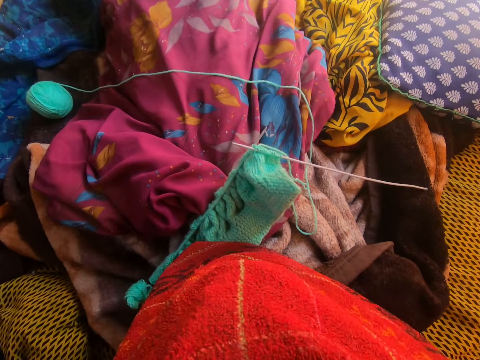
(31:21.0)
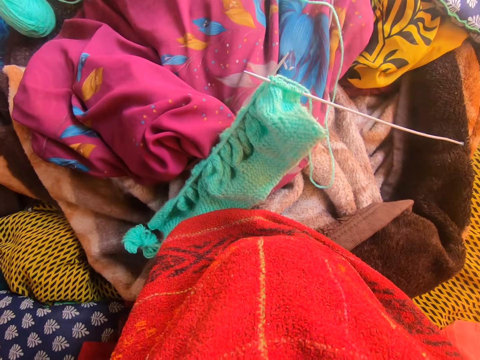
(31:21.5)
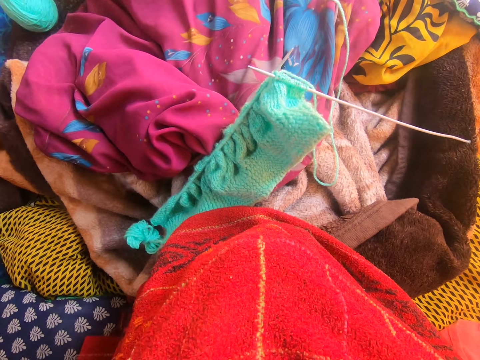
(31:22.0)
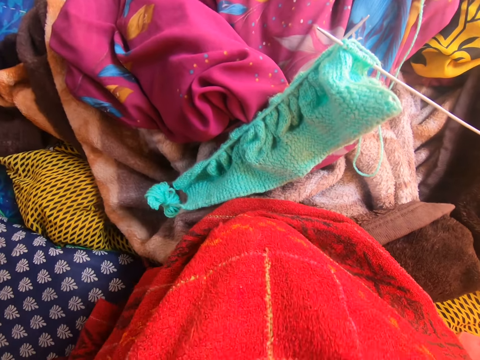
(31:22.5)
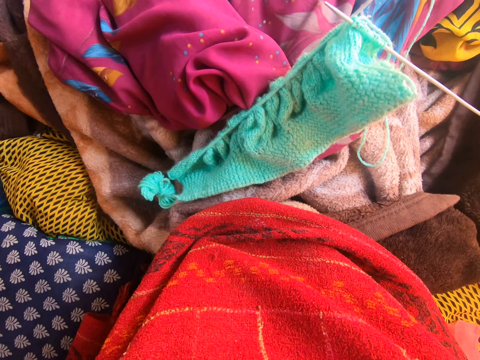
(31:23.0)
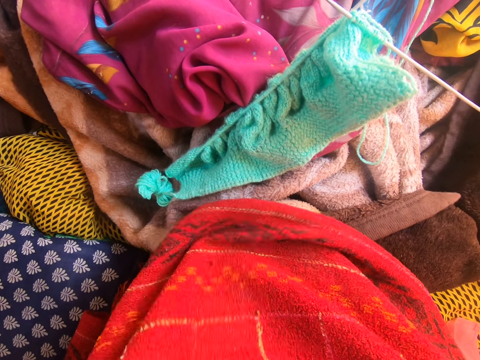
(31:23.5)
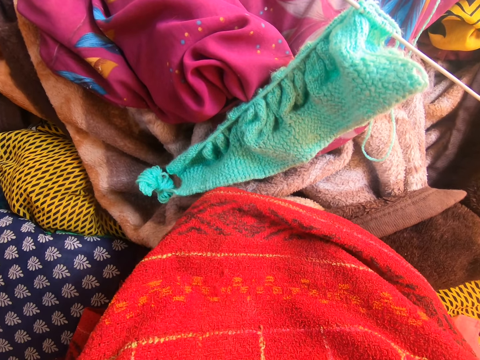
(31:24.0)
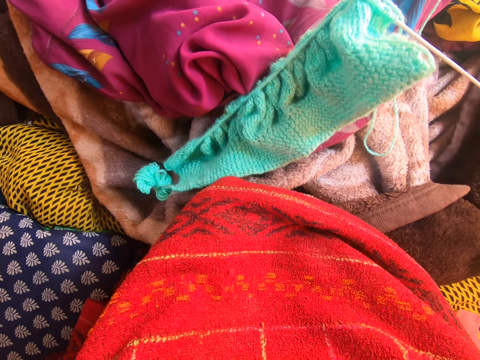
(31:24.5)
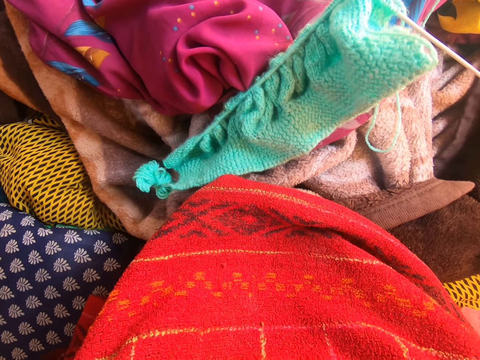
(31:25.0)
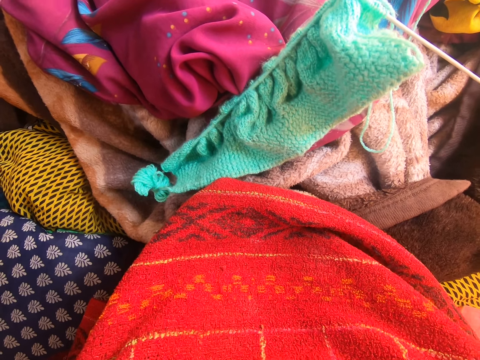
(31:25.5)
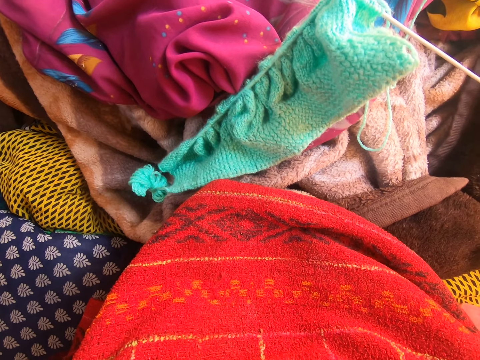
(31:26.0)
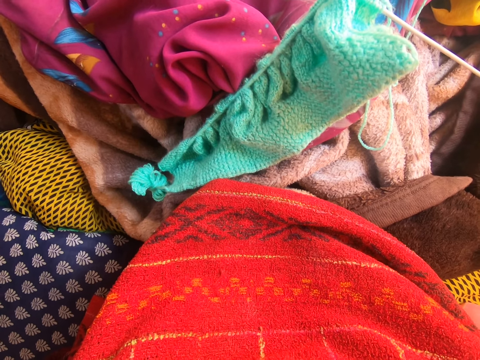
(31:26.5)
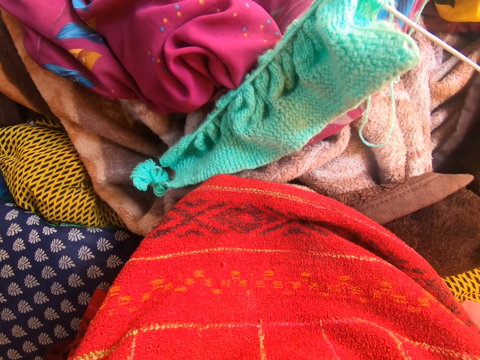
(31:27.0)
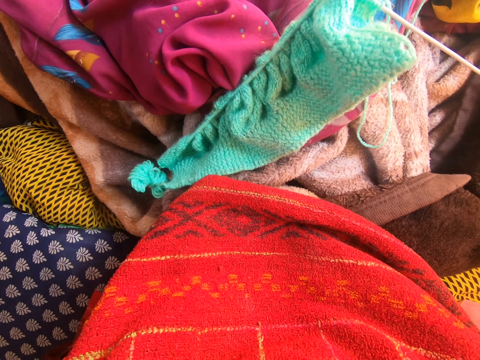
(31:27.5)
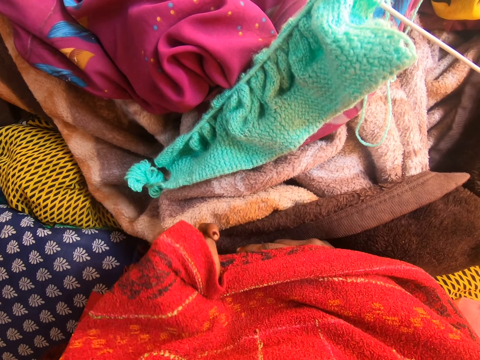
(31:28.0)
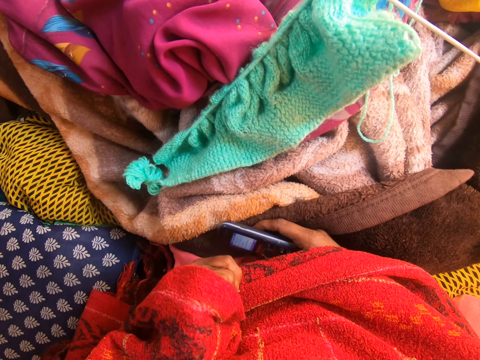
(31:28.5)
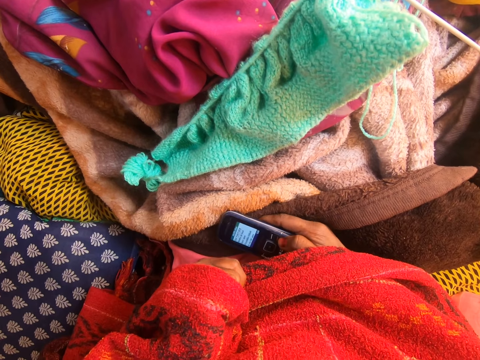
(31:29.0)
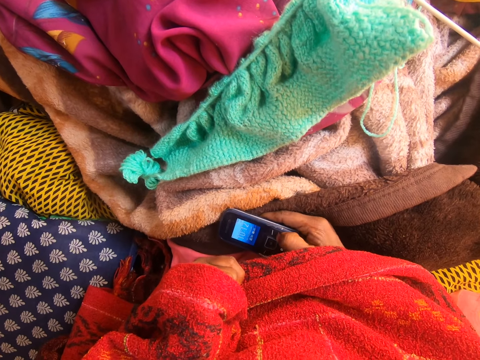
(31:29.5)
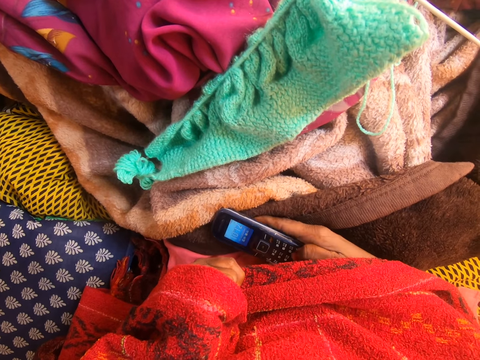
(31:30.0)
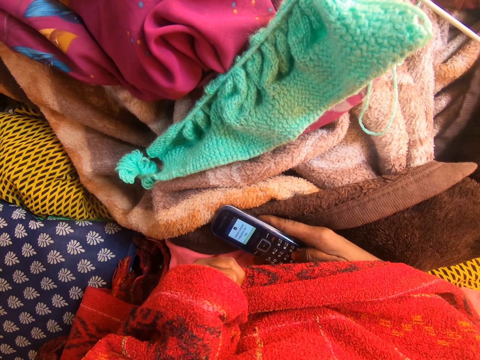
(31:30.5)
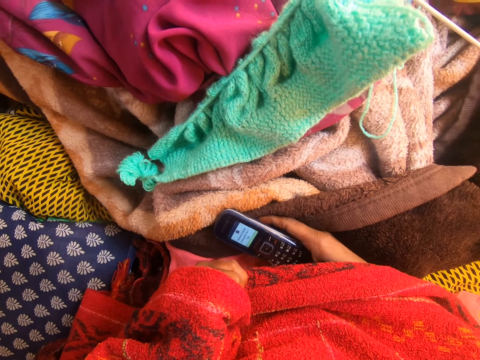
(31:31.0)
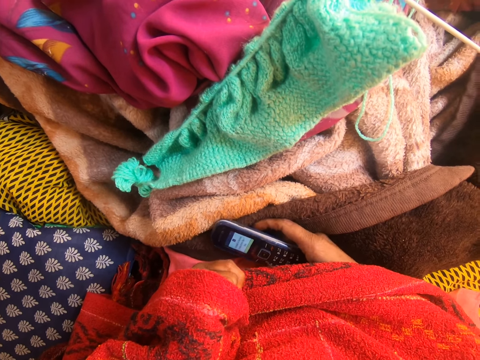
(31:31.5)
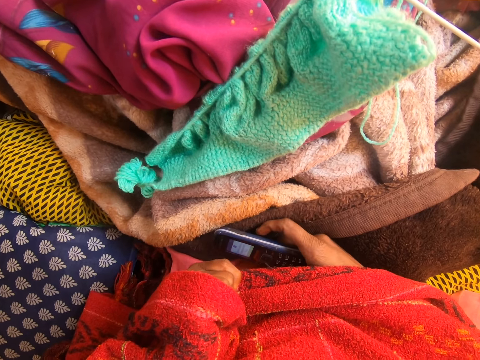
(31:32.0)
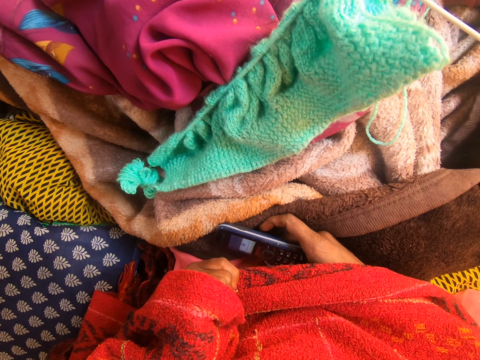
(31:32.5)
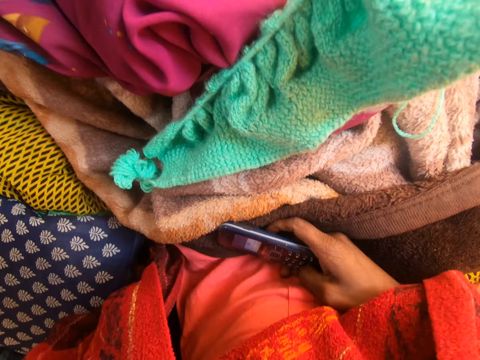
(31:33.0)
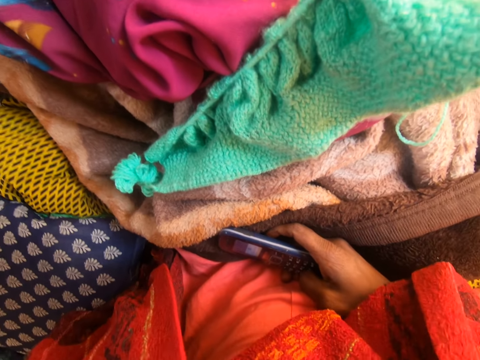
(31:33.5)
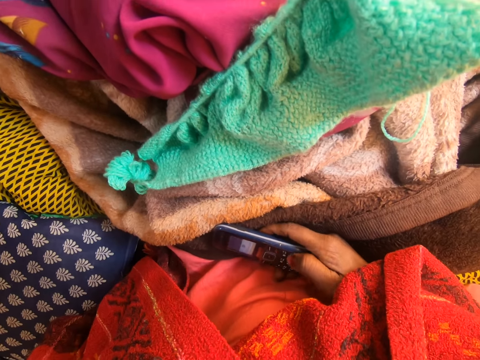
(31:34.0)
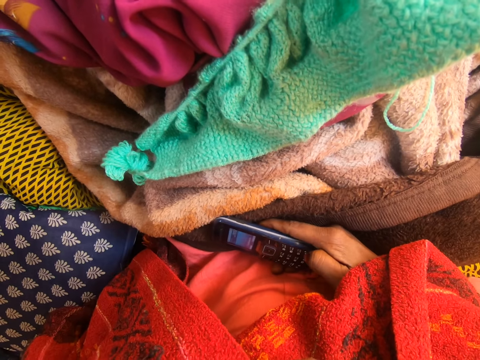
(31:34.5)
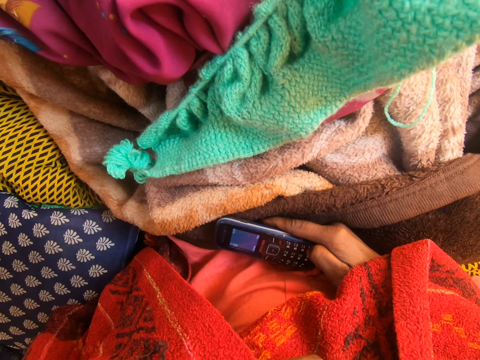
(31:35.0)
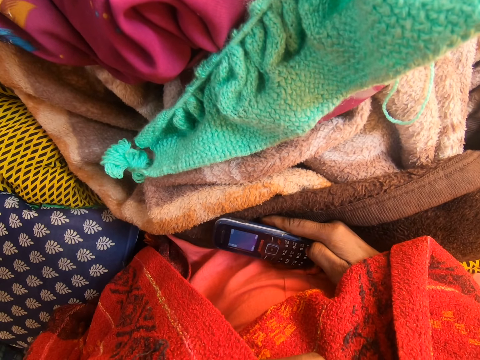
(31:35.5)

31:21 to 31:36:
The camera wearer covers her hands with a towel. She holds the towel with her left hand. She operates a phone with her right hand. She raises her clothes up with her left hand. She touches her face with her left hand. She presses a button on the phone.

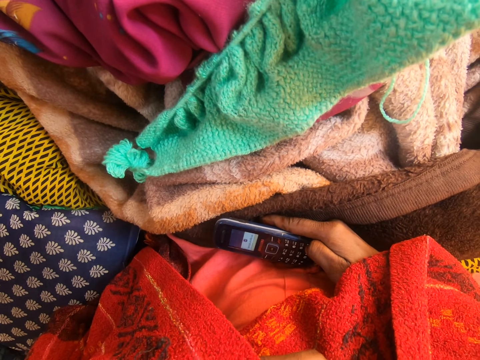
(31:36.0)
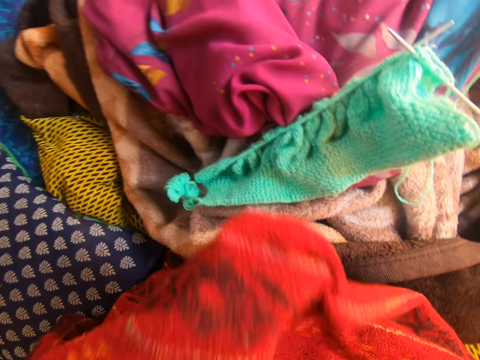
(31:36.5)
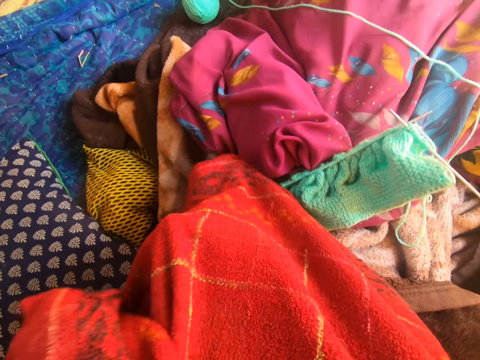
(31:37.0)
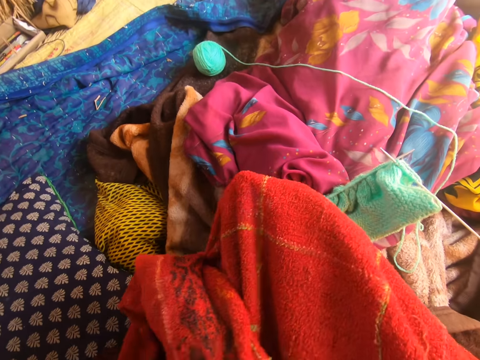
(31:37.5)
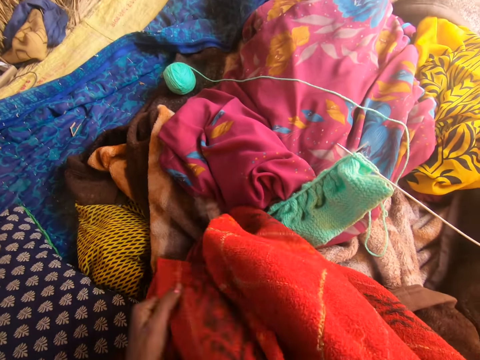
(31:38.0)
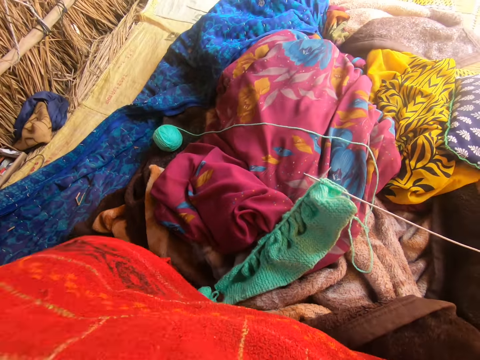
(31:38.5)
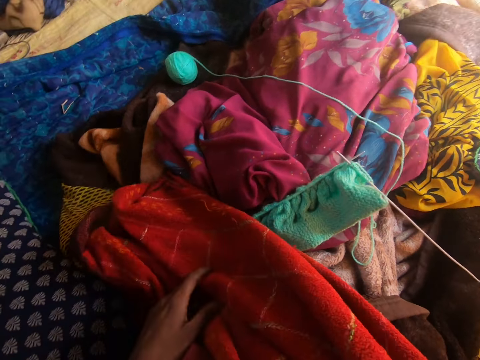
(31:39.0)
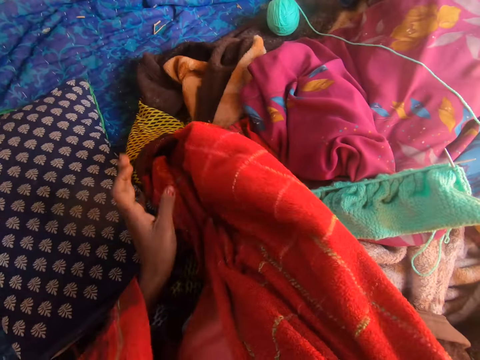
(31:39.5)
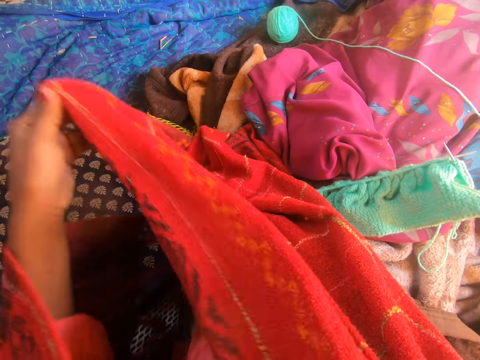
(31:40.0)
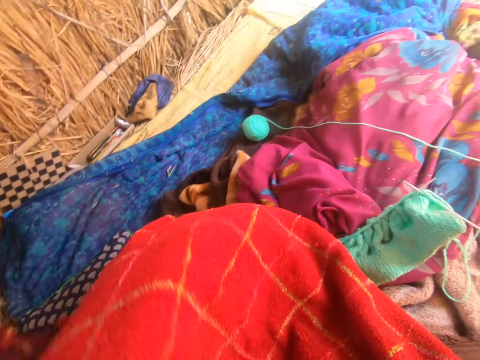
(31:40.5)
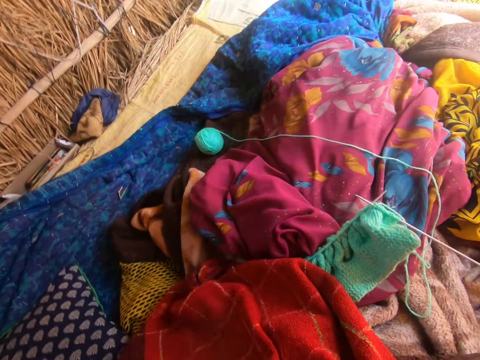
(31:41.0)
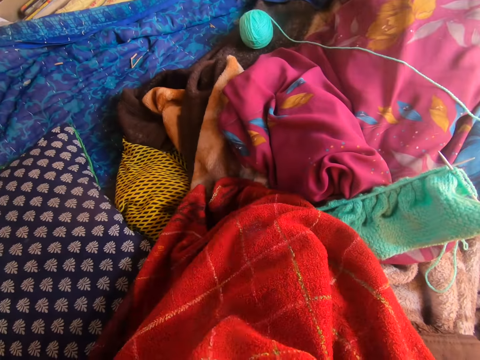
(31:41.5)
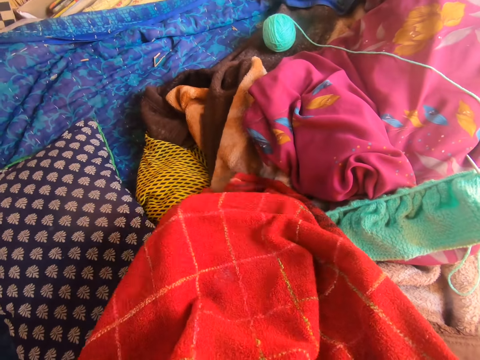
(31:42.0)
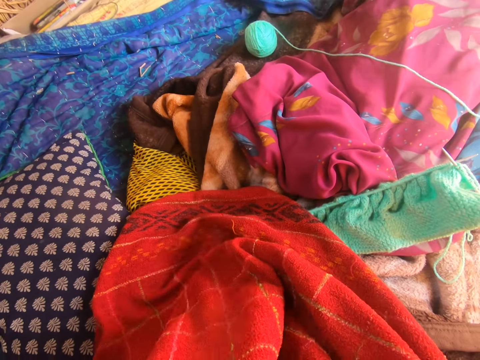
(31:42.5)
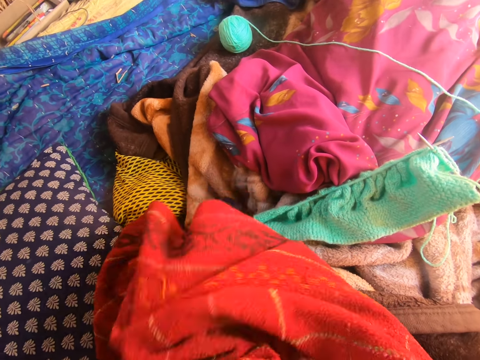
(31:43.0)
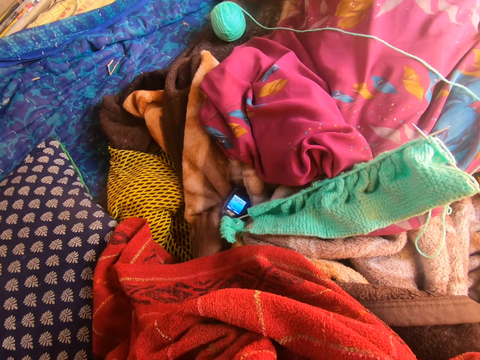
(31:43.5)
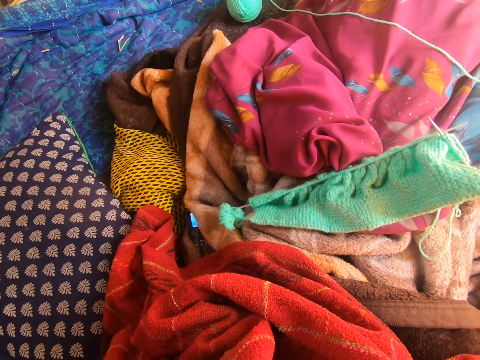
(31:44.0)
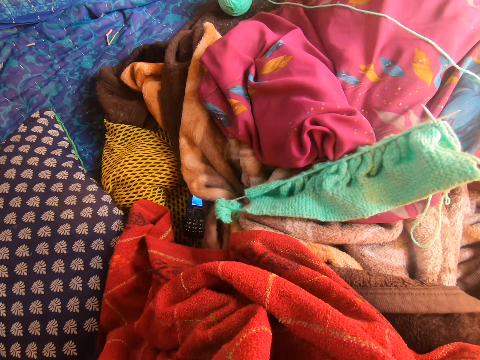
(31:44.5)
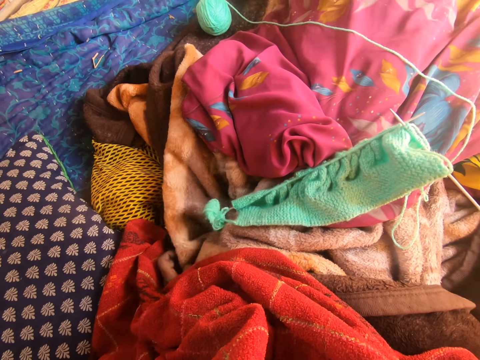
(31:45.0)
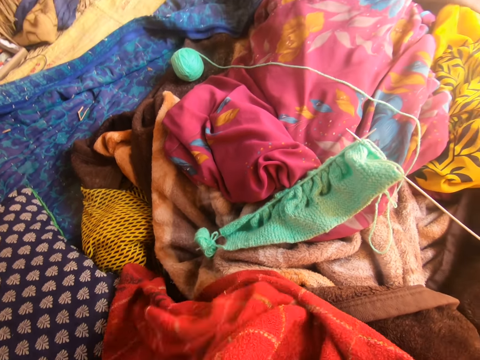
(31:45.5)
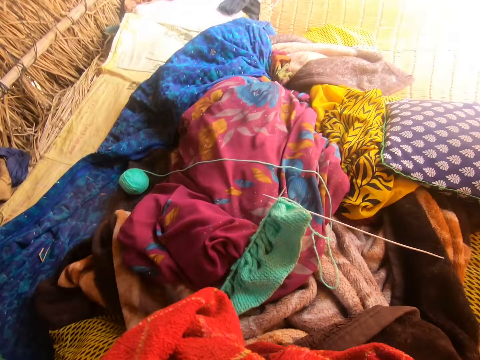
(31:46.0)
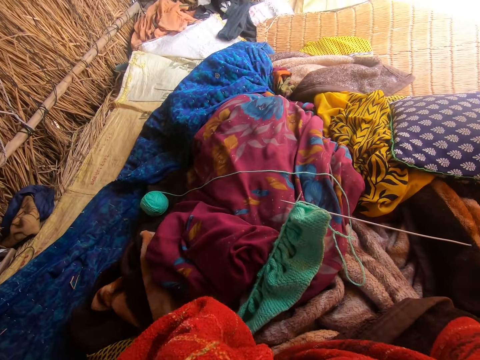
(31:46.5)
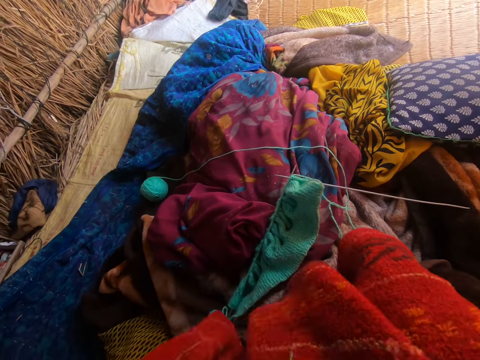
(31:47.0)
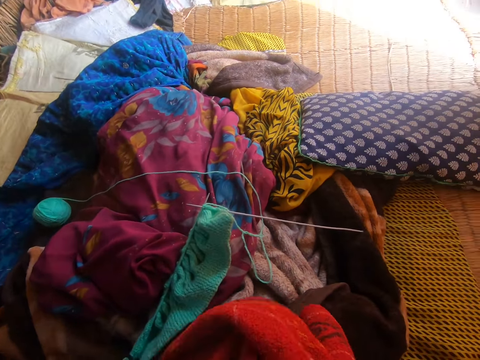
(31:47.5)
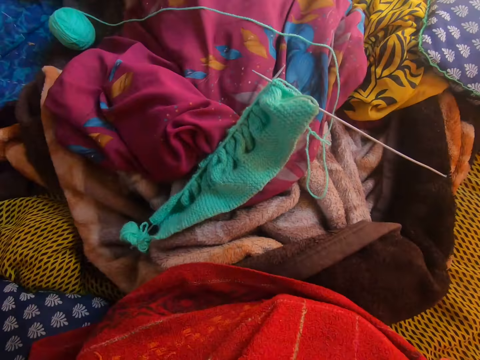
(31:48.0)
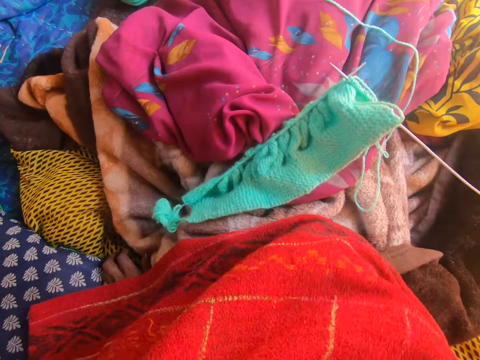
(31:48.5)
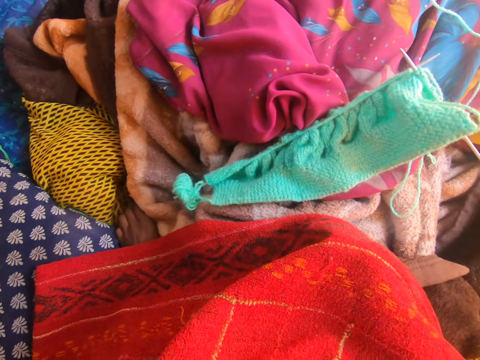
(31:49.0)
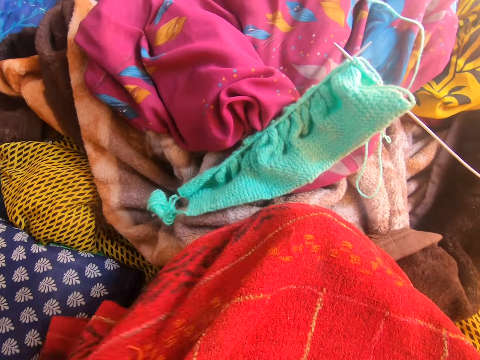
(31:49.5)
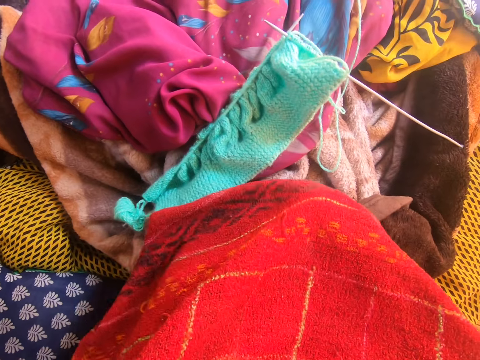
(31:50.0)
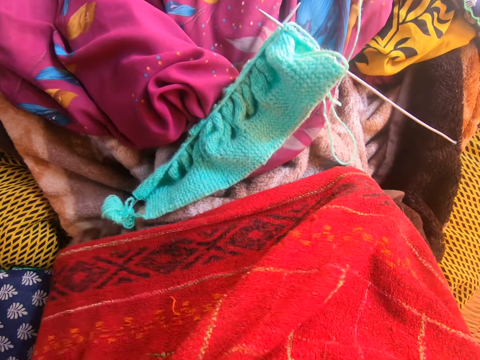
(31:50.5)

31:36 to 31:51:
The camera wearer covers the phone with her clothes. She lowers her left hand. She pulls her clothes. She covers herself up with the towel with her left hand. She uncovers her phone. She operates the phone with her left hand. She puts her phone down. She hides the phone under a pile of clothes with her left hand. She moves her hands underneath her clothes. She adjusts herself under the towel. She picks up the phone from the pile of clothes with her left hand. She drops the phone under the towel with her left hand.
